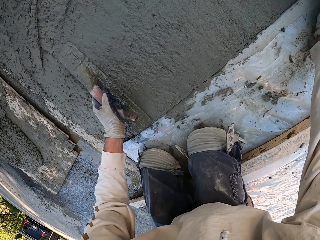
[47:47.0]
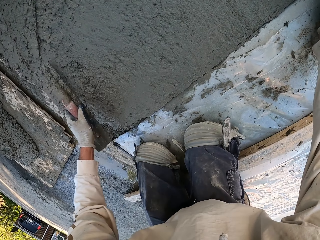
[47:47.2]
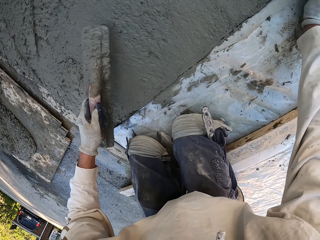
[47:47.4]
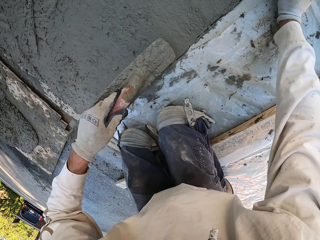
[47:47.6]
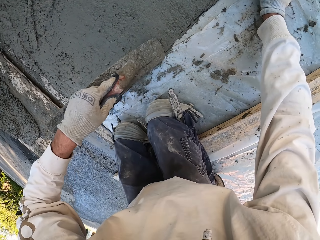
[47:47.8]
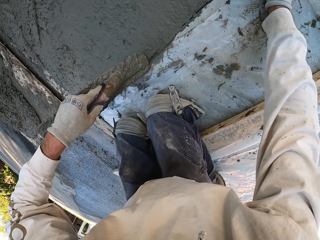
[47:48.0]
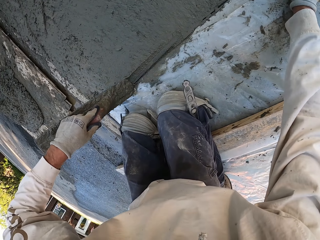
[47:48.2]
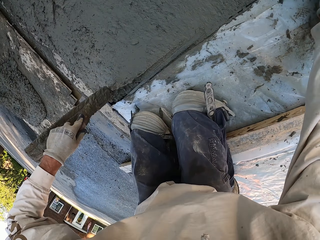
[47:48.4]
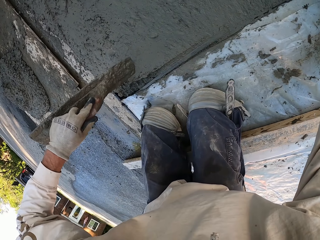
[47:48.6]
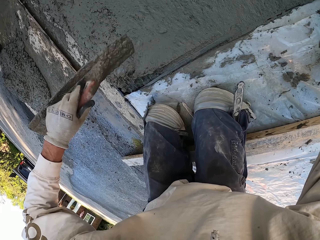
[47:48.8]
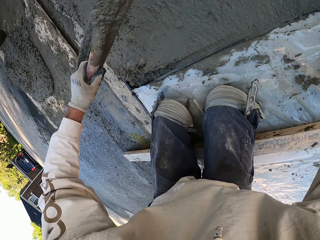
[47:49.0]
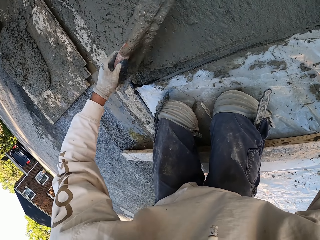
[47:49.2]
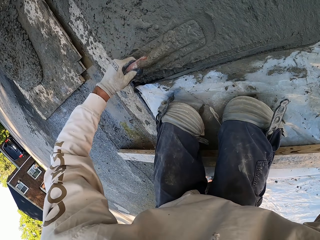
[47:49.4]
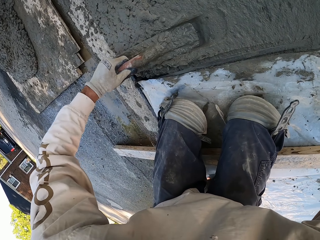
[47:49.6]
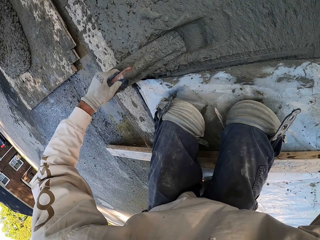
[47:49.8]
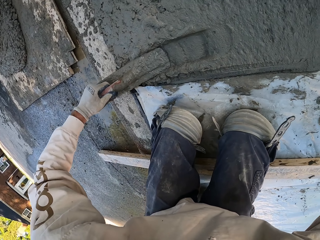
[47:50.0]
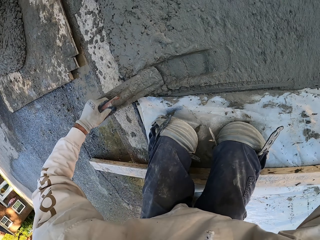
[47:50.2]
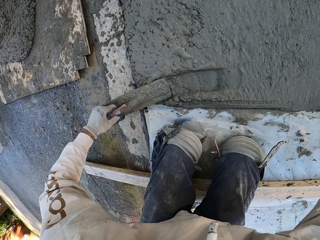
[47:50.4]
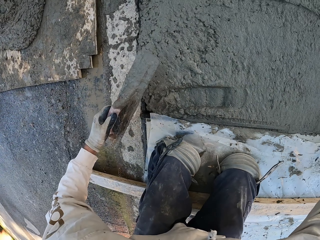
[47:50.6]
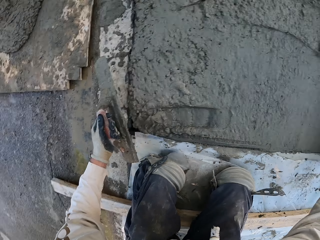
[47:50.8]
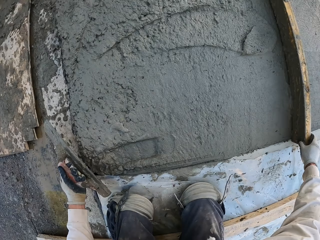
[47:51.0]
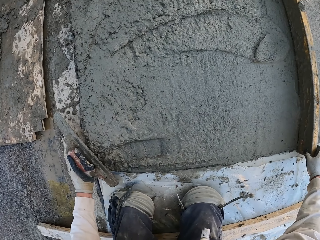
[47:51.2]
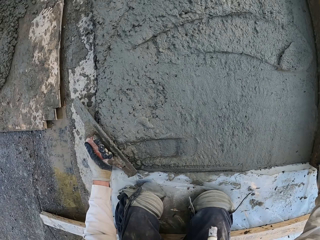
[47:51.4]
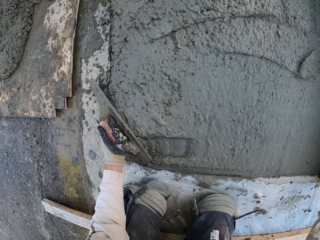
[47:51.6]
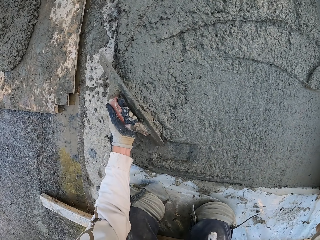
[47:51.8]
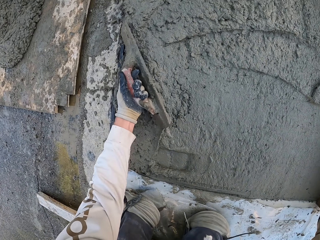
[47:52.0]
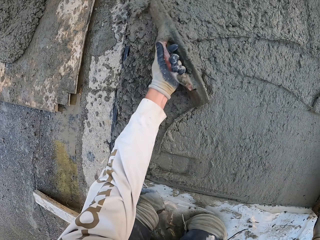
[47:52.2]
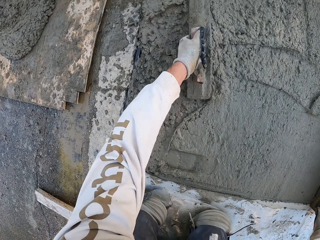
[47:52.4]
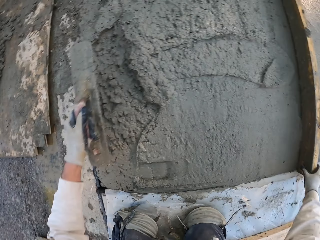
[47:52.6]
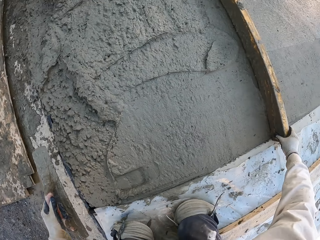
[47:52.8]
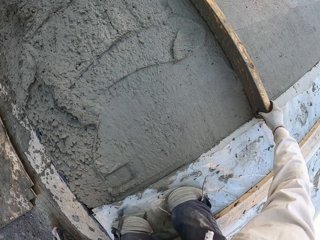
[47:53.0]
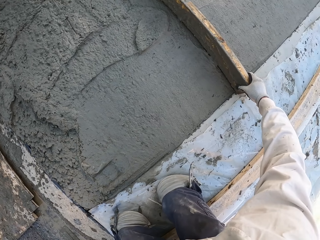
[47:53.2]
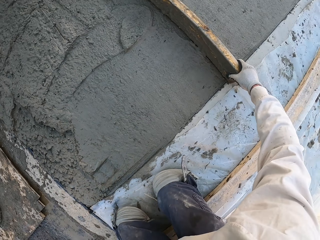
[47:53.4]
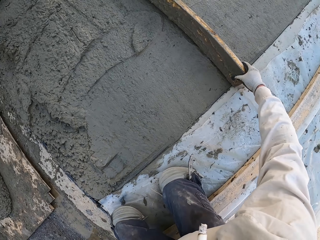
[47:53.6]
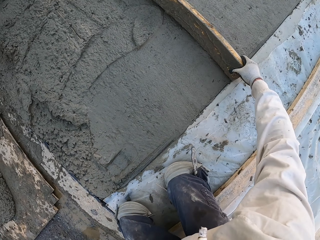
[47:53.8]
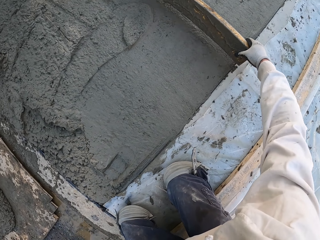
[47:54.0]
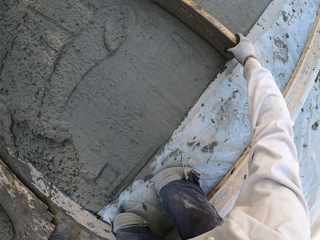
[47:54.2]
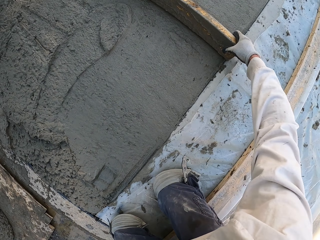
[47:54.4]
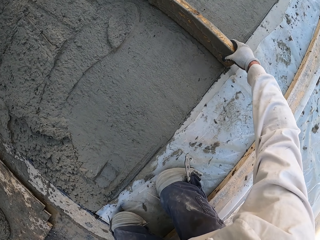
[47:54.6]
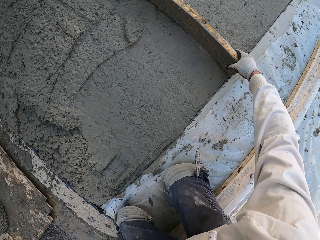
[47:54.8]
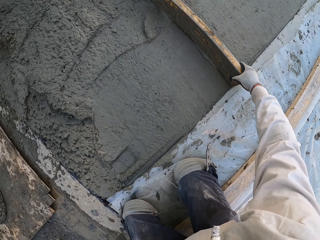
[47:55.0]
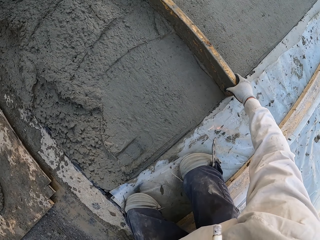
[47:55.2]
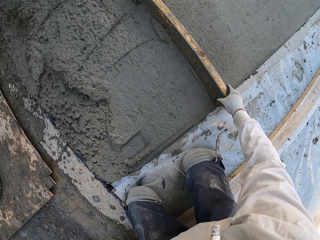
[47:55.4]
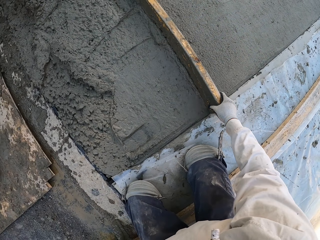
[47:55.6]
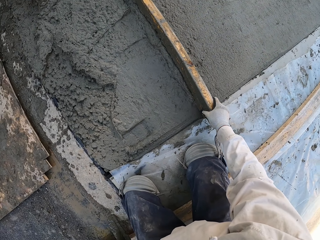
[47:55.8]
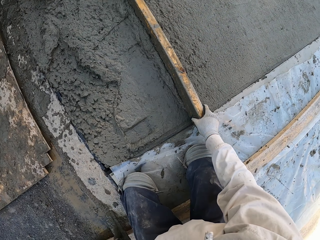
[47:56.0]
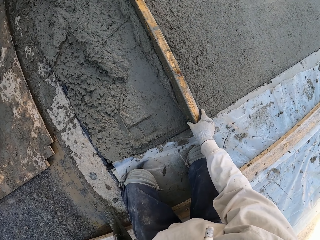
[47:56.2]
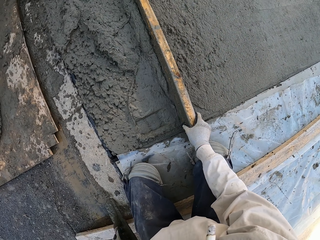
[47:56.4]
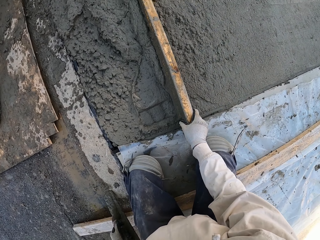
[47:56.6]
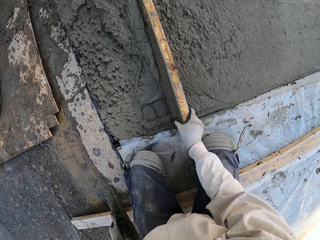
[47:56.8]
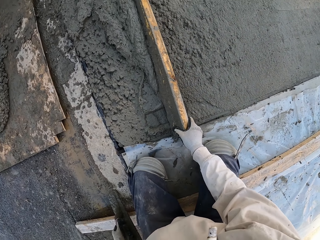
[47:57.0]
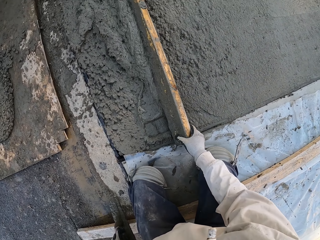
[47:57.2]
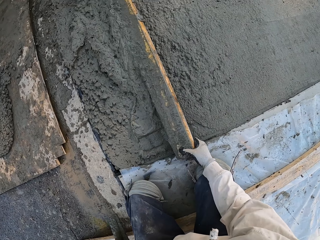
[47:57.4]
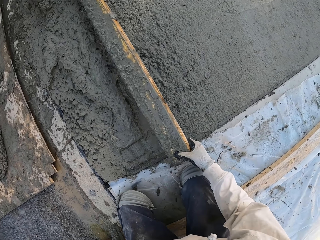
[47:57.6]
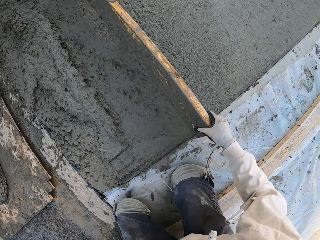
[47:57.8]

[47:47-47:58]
The camera wearer removes excess cement mix. They plaster with a concrete float. They move the wood. They plaster with the wood.

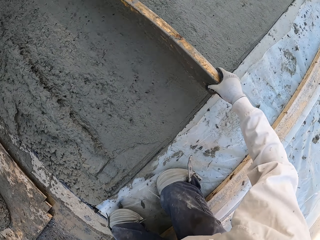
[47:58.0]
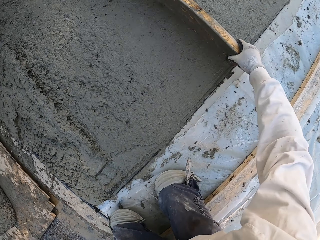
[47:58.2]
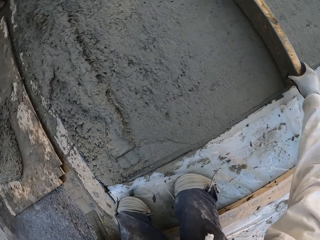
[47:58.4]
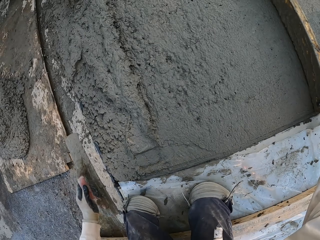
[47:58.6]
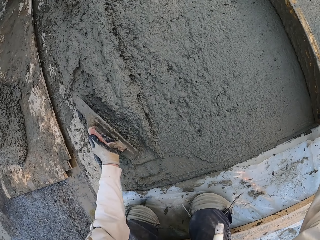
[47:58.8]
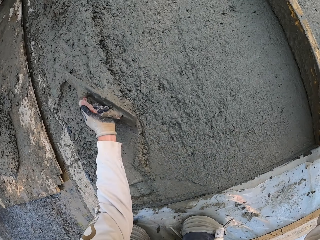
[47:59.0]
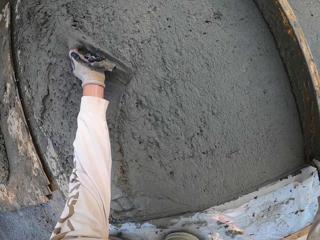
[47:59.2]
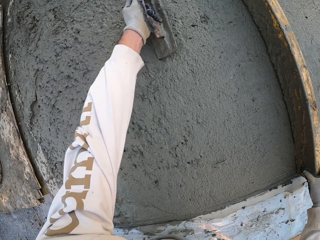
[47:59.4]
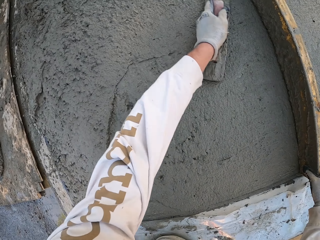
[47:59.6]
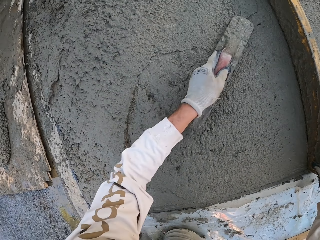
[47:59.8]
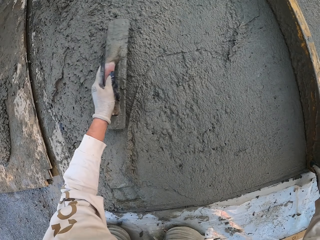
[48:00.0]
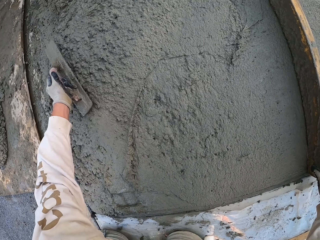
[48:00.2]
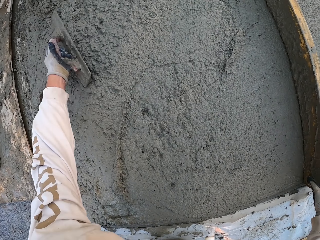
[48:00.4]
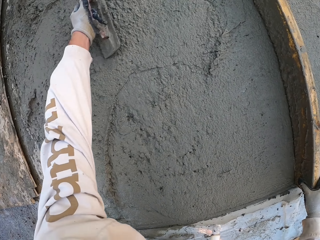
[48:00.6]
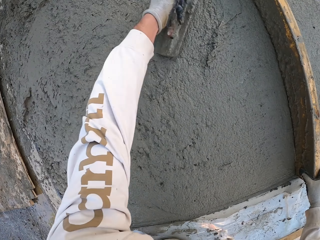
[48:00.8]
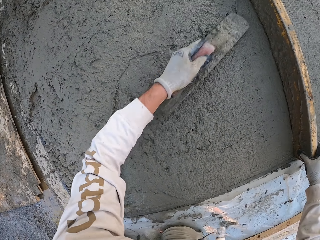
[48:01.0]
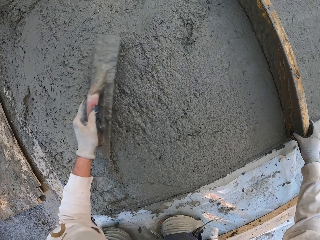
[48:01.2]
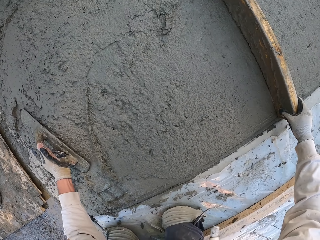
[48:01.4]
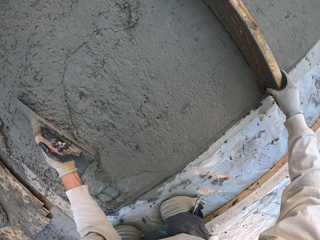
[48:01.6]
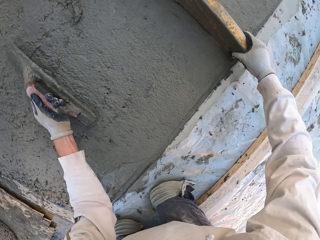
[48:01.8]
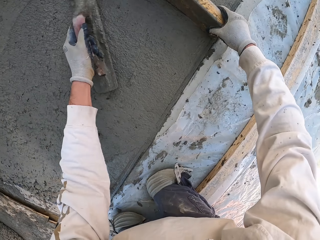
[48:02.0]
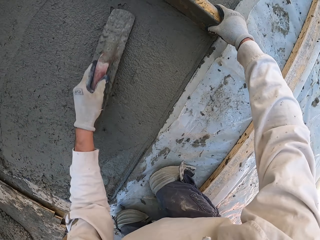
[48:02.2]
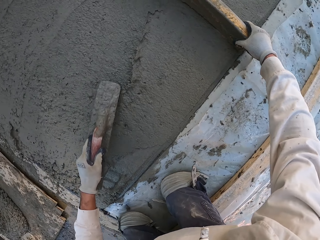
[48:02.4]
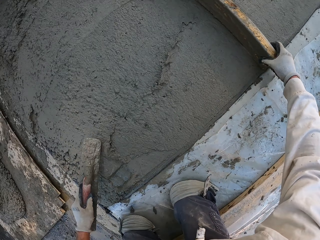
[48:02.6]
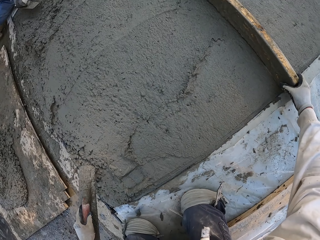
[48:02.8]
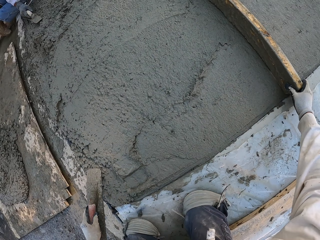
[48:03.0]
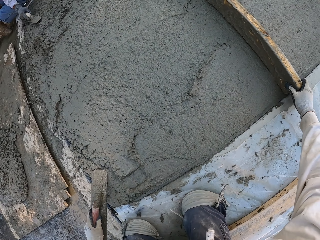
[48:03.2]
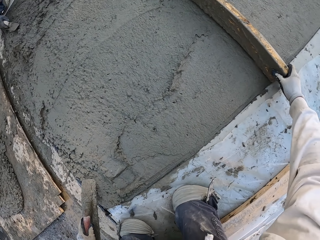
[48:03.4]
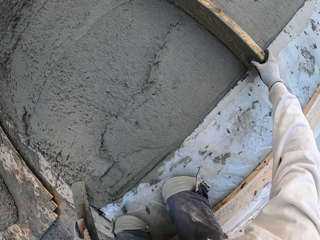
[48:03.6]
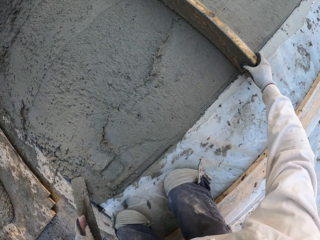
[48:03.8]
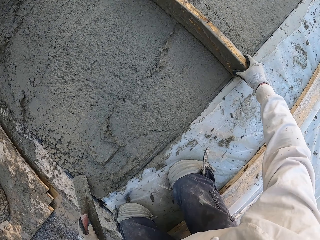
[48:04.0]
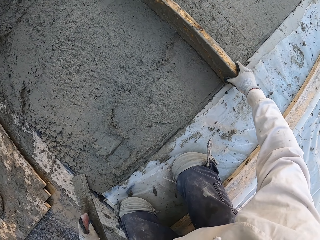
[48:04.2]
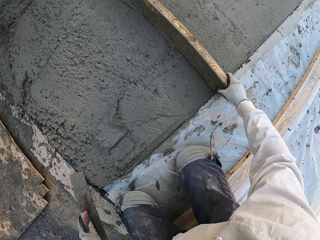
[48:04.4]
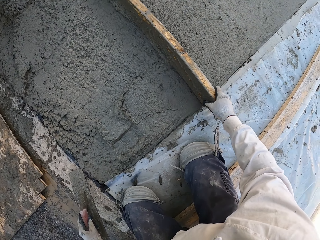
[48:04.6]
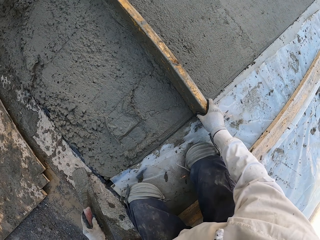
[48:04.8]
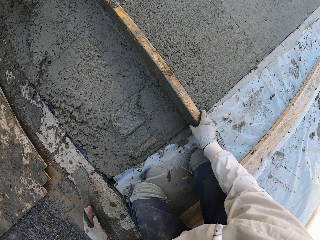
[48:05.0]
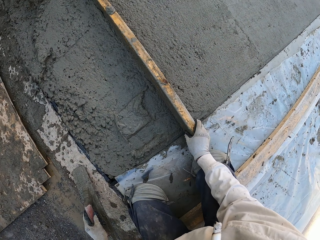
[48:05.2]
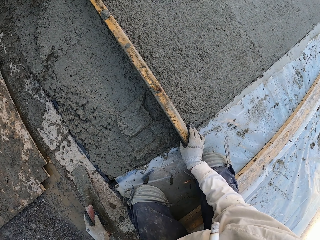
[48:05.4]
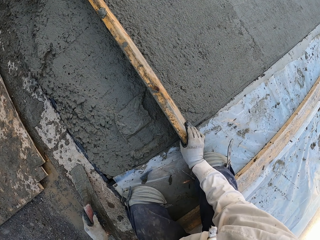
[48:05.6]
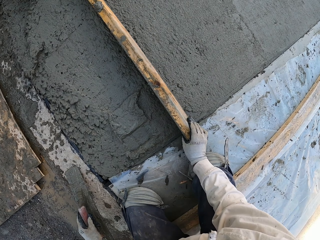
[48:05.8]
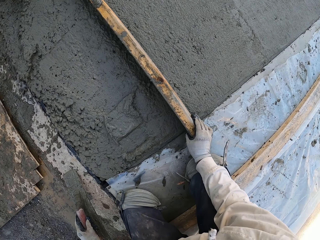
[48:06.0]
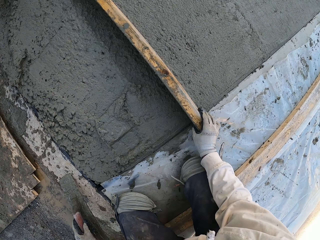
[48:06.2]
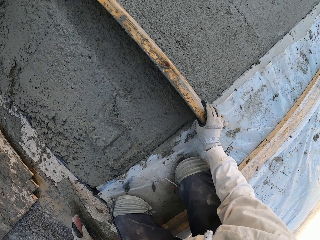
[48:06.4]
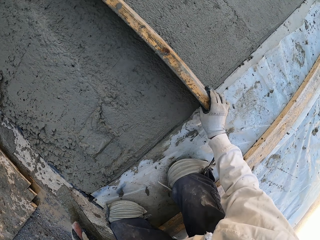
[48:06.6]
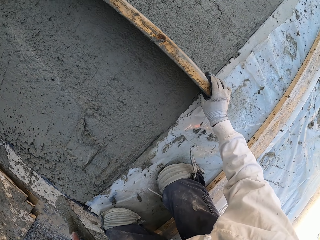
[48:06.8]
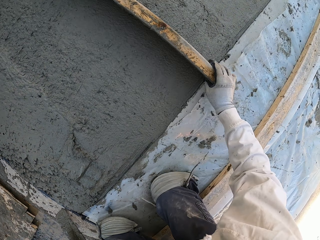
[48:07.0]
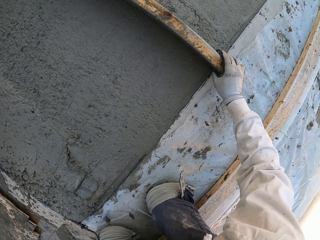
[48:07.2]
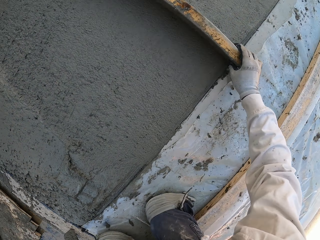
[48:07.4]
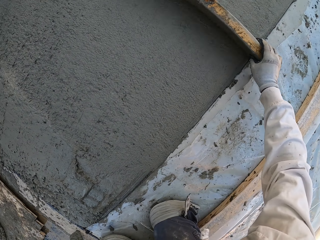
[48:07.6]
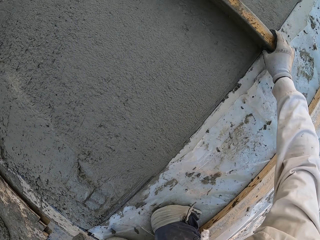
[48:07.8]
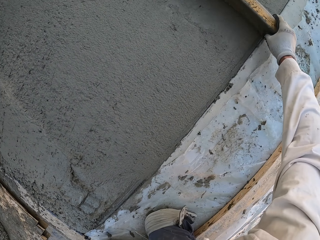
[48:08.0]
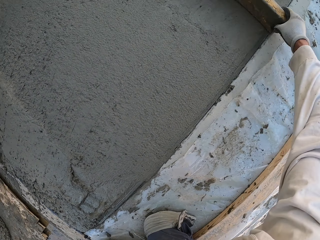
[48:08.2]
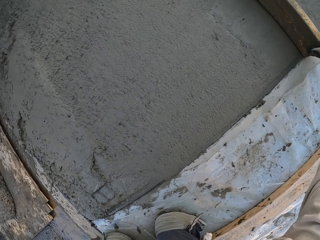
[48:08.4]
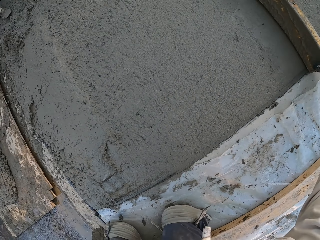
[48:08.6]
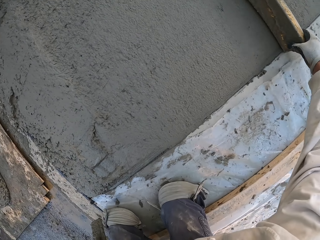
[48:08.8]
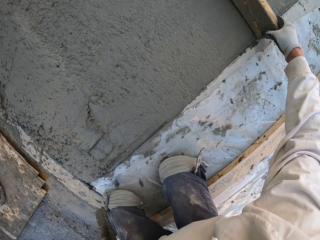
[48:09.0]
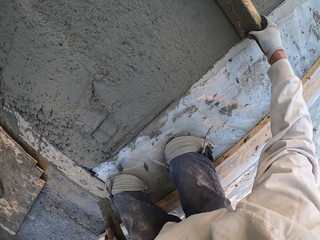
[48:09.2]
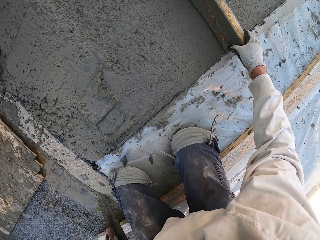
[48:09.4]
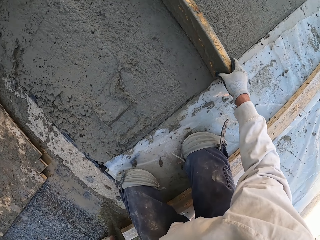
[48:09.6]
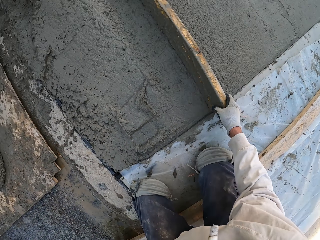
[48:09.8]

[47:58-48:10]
The camera wearer plasters with a concrete float. They plaster with wood.
